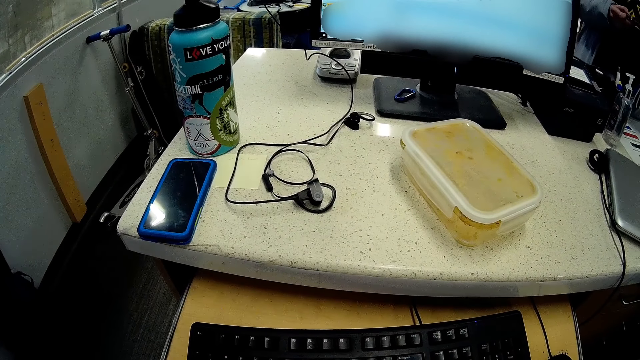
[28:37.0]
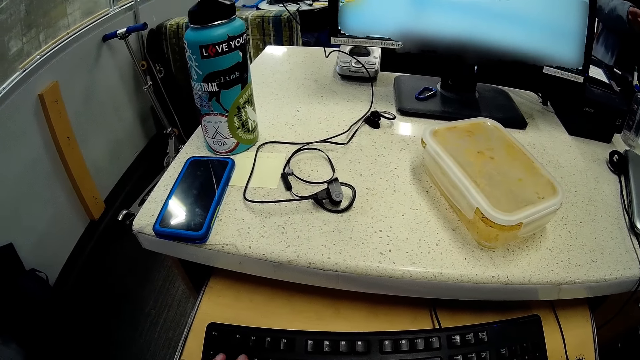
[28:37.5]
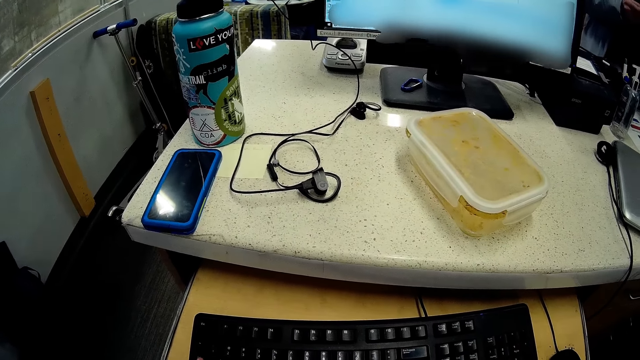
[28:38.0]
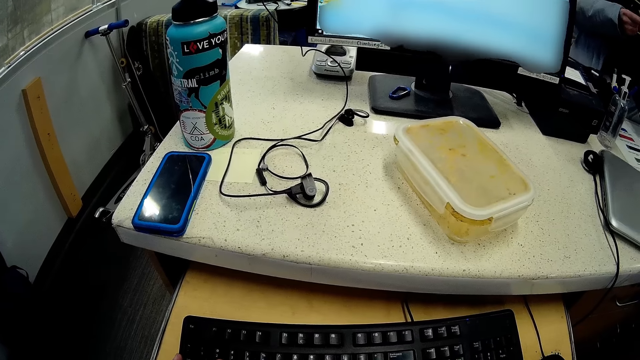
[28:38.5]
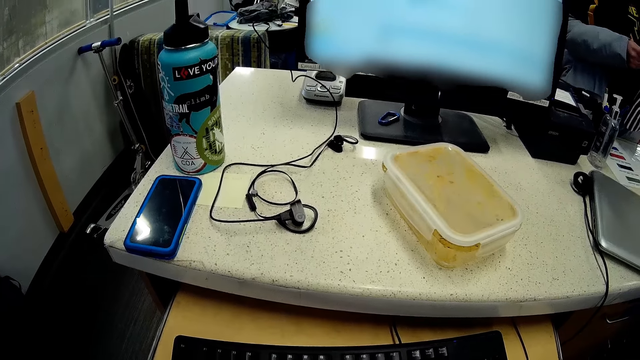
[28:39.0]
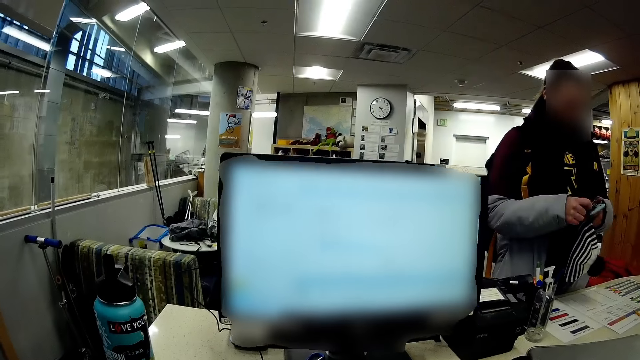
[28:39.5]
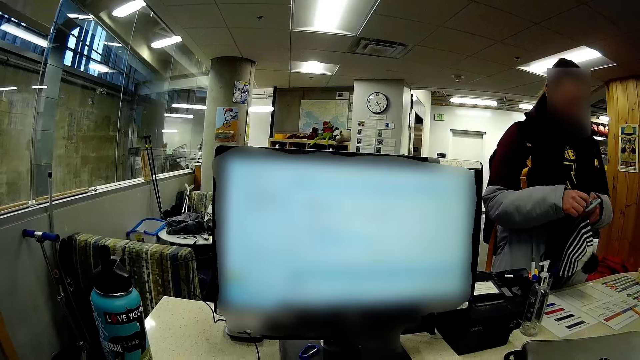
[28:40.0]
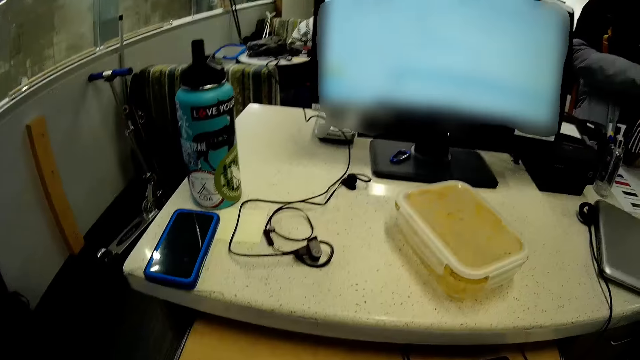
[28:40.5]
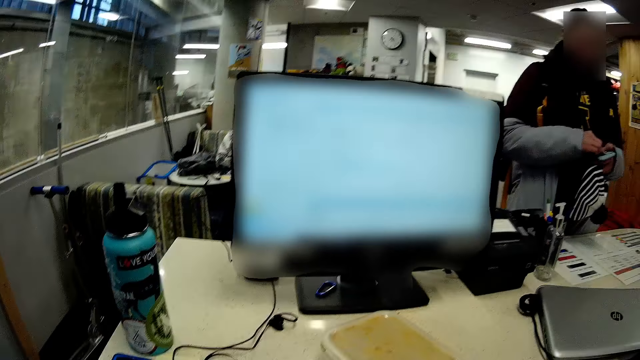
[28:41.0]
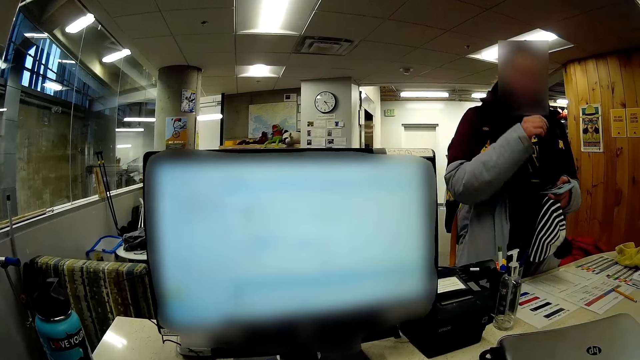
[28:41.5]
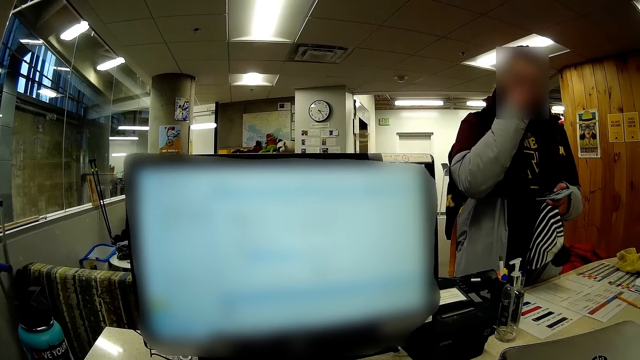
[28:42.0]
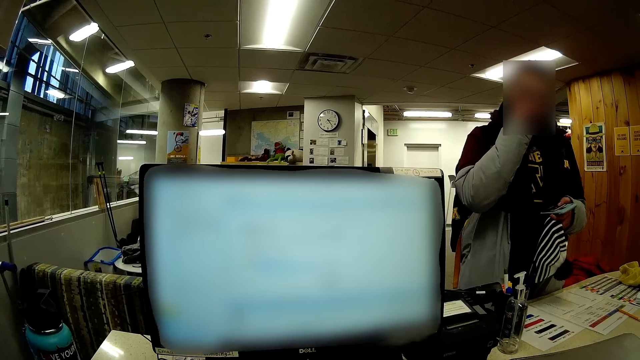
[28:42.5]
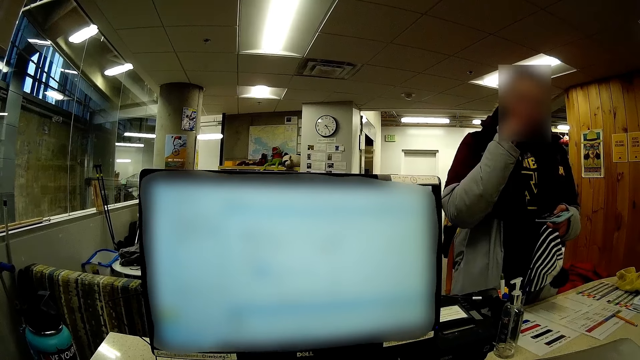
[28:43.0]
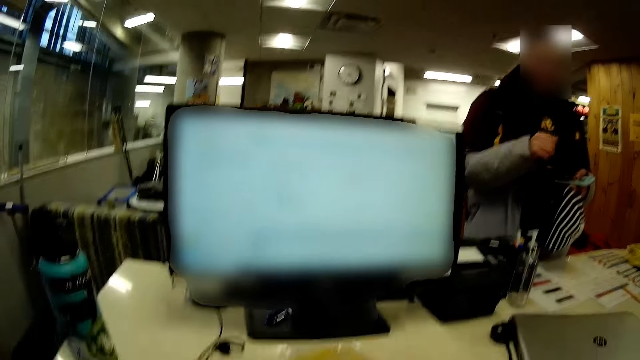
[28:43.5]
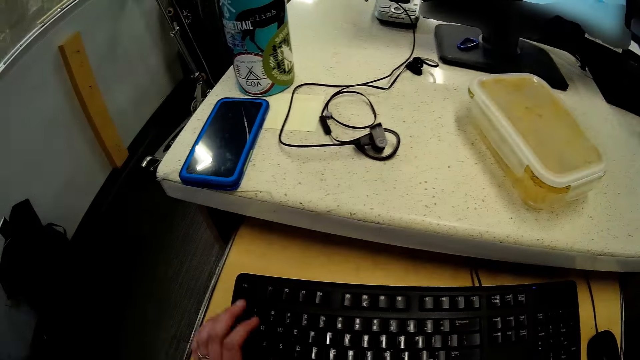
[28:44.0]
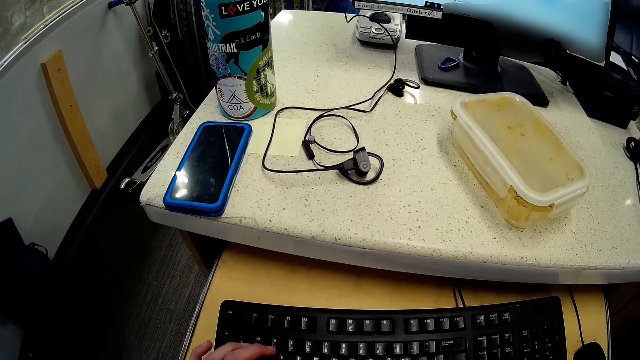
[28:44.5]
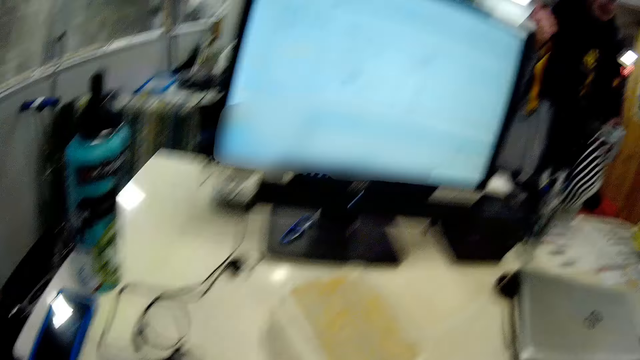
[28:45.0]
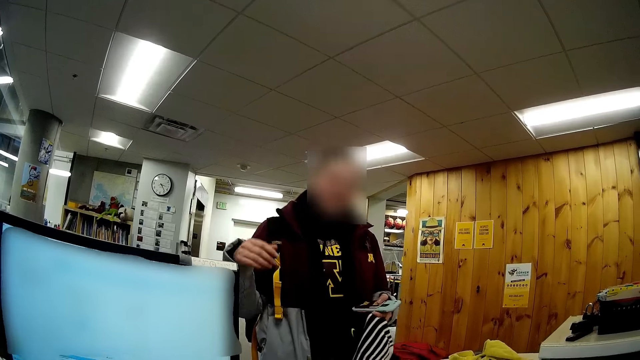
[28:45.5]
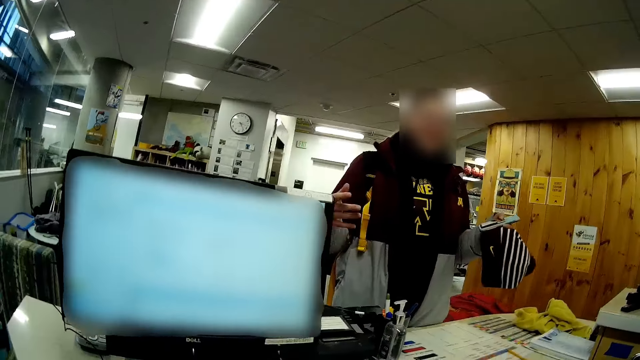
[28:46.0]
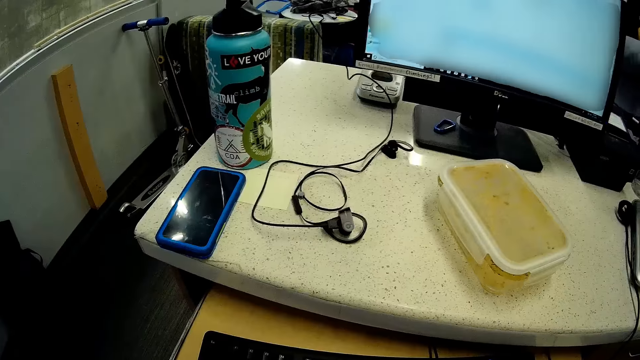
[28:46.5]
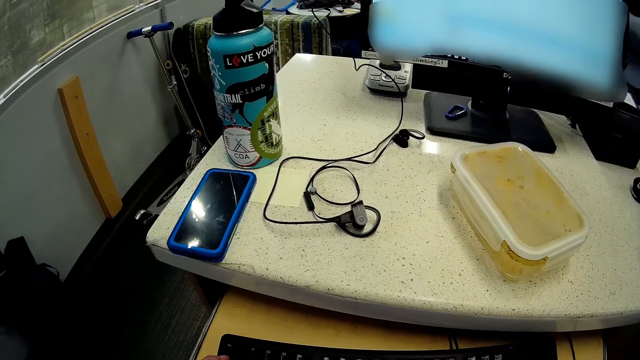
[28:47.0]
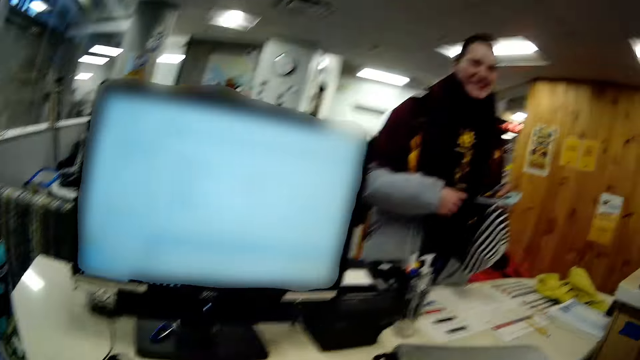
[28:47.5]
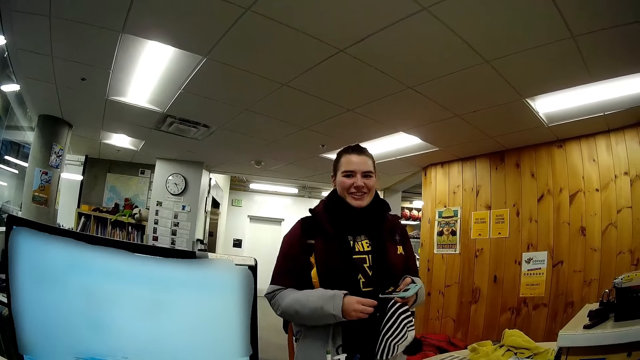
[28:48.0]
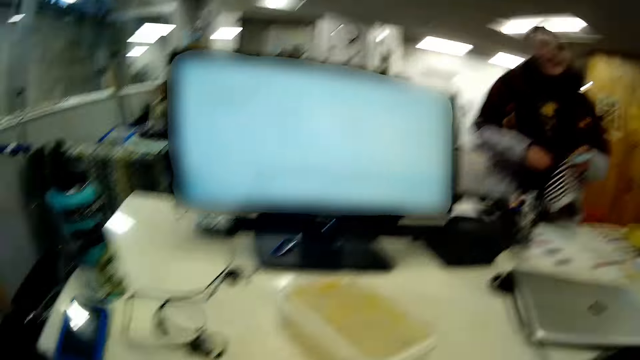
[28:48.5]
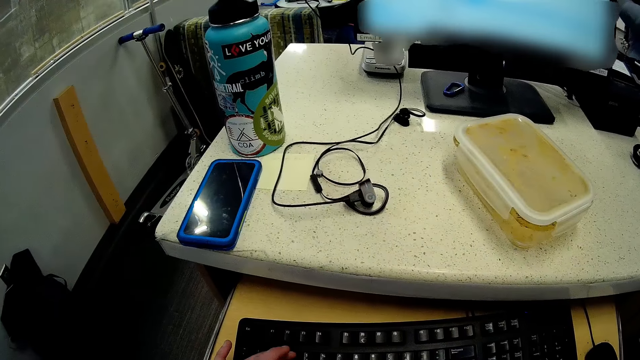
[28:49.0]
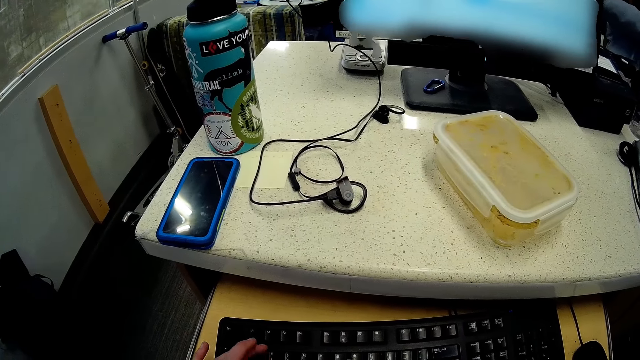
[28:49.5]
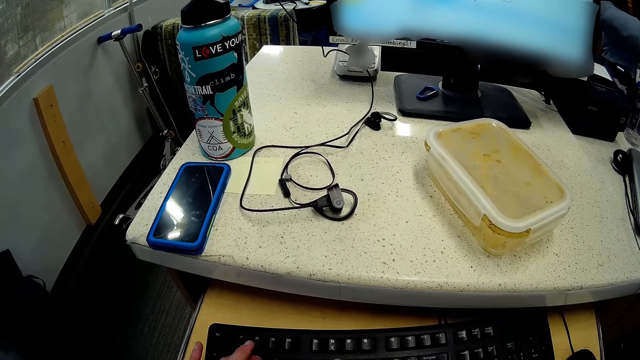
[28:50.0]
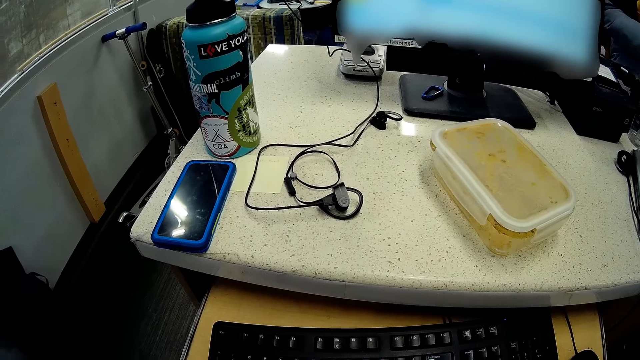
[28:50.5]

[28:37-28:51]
The camera wearer interacts with a woman.

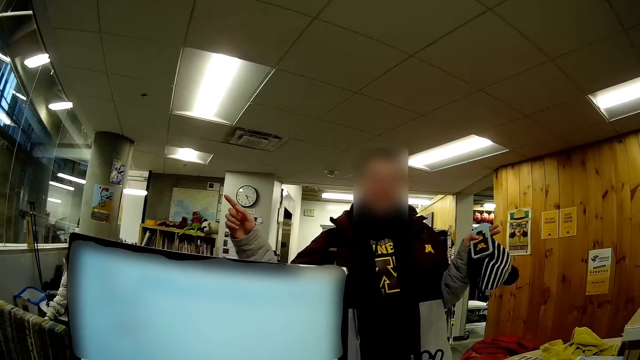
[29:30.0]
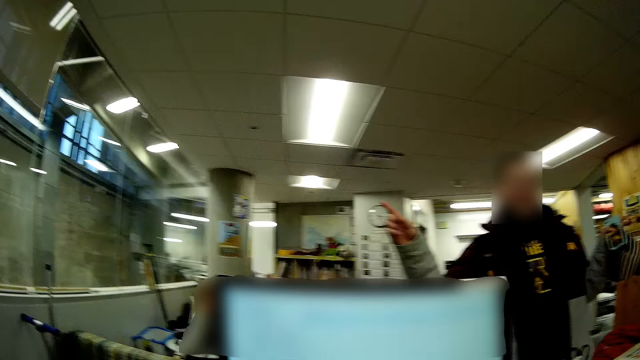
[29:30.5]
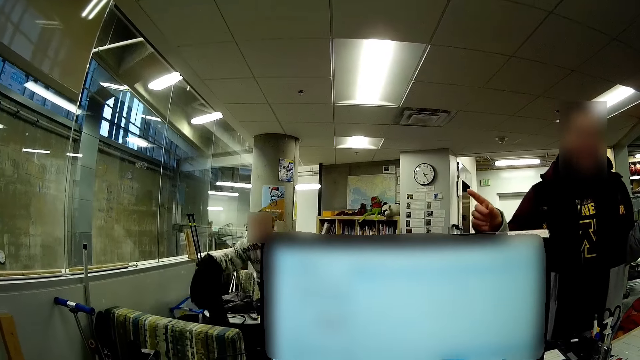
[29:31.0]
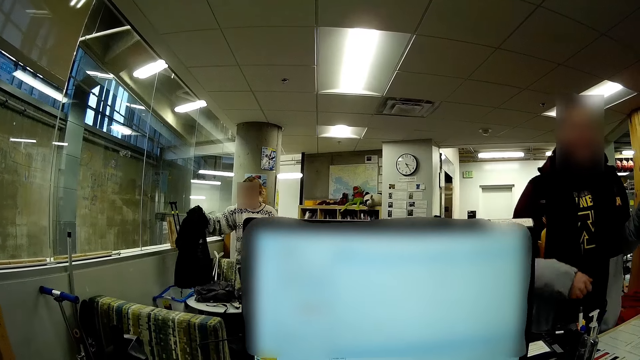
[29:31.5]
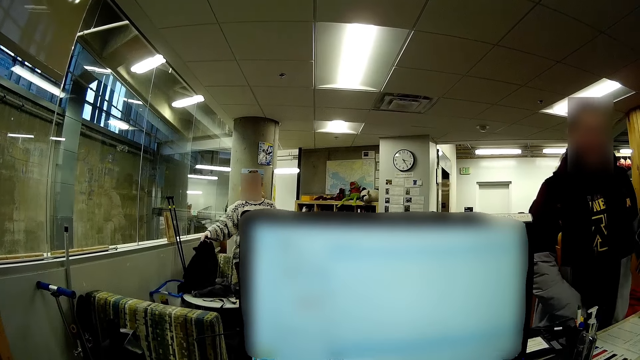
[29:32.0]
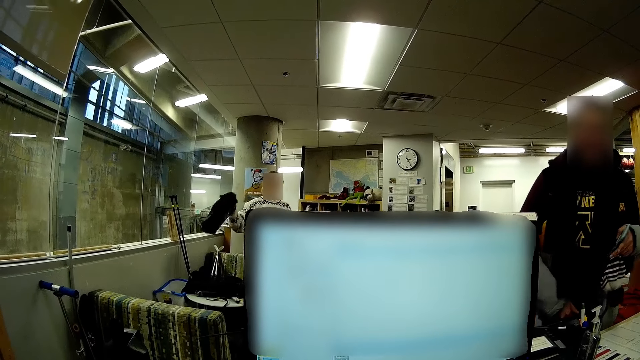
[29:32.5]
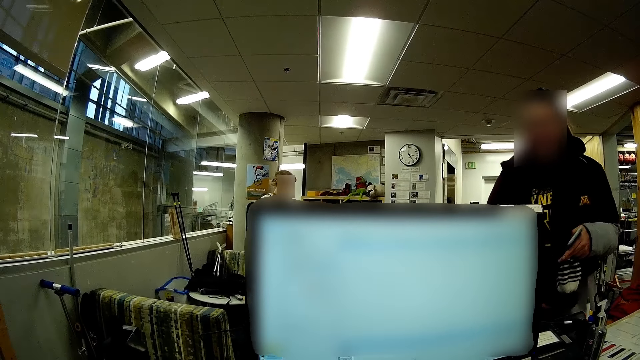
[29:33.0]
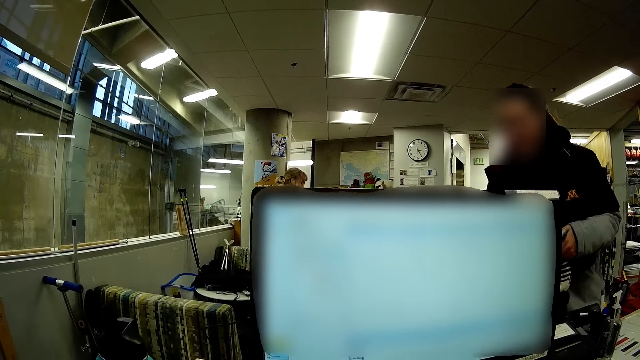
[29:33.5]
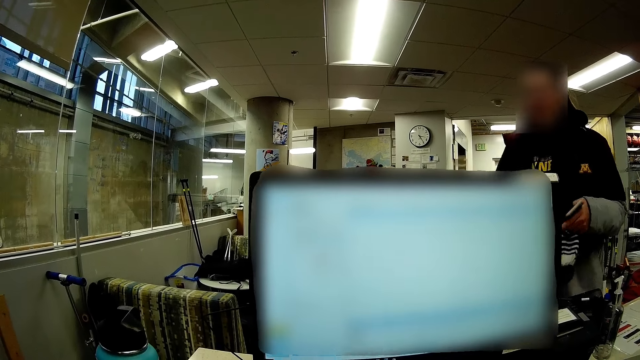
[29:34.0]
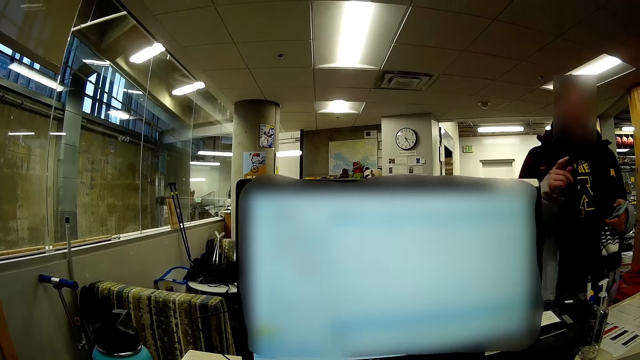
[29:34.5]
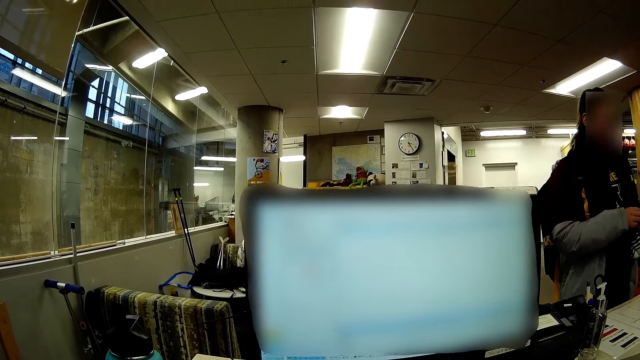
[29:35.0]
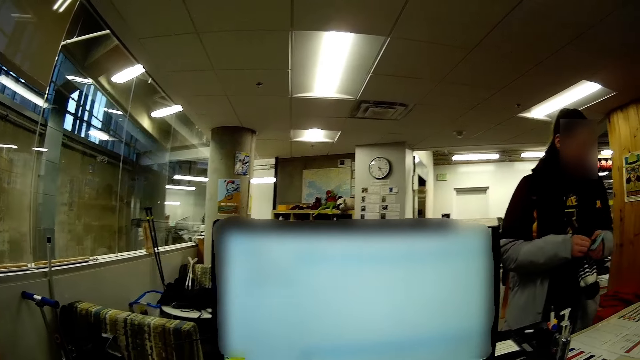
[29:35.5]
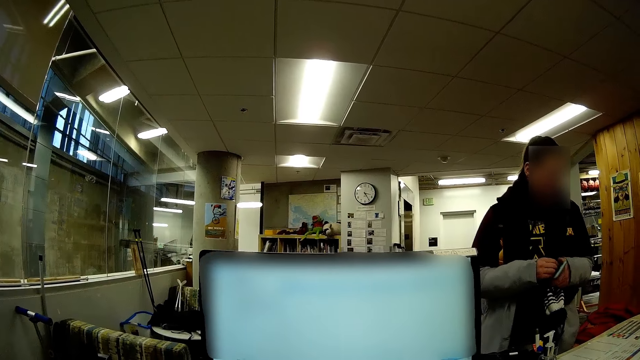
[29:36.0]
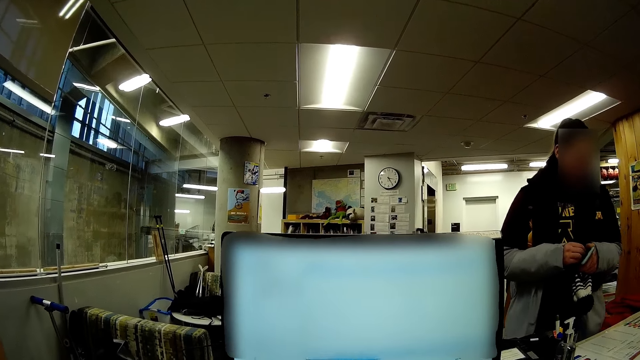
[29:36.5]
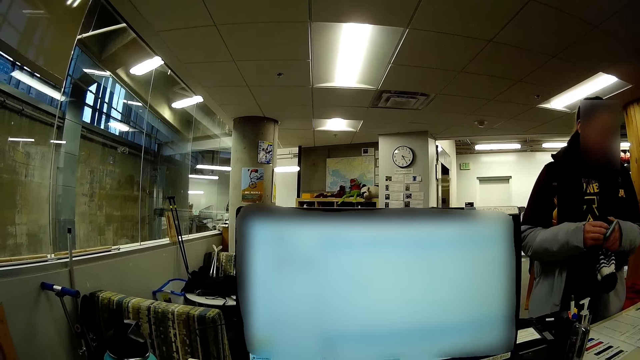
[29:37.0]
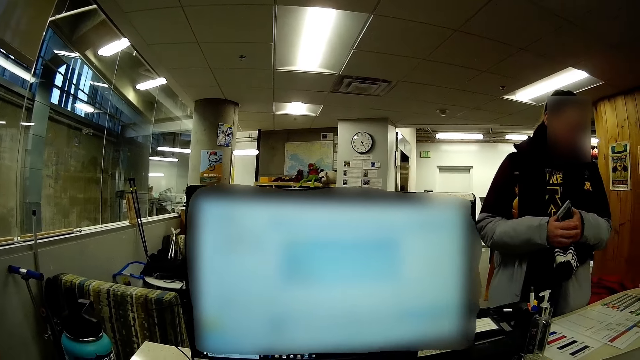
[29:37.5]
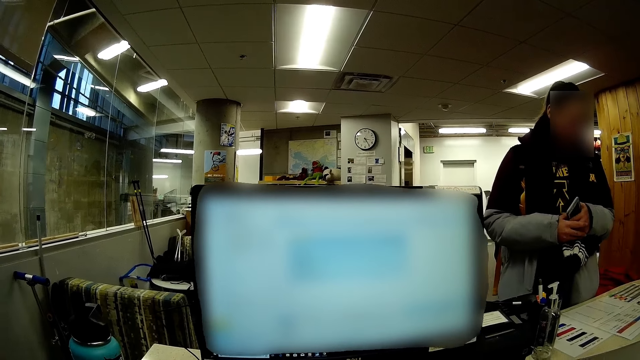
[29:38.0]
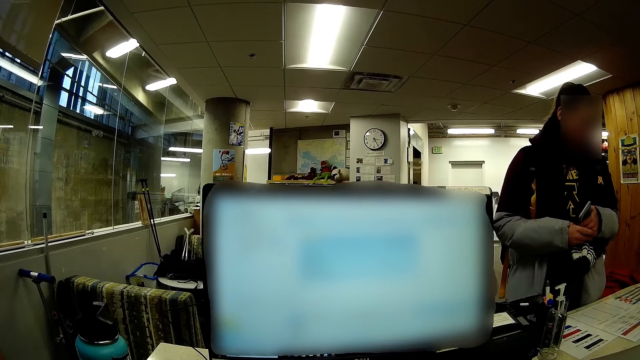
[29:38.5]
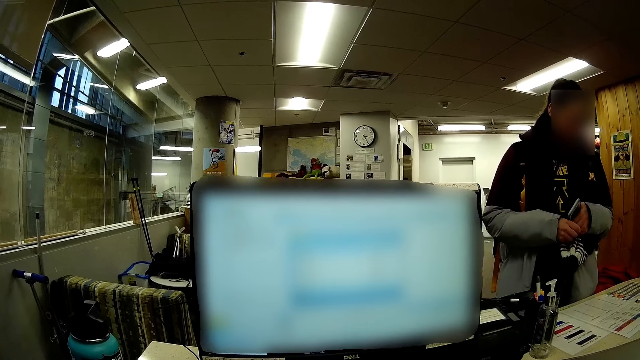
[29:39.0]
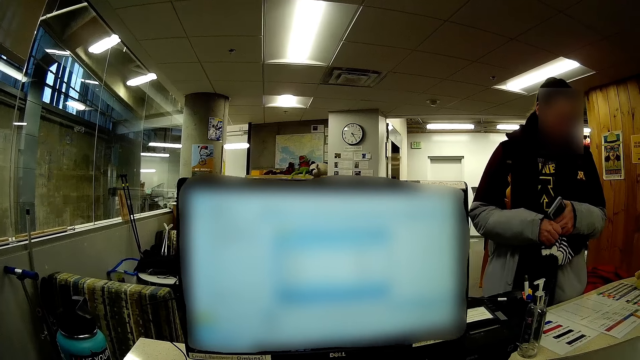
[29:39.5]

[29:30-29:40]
A woman stands up and puts the bag down.
